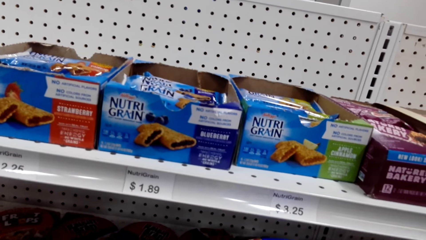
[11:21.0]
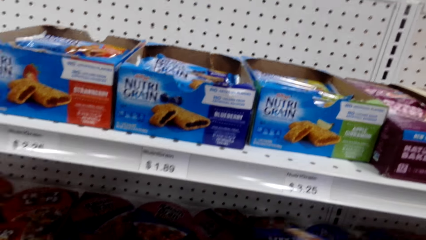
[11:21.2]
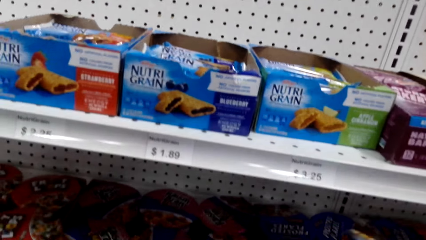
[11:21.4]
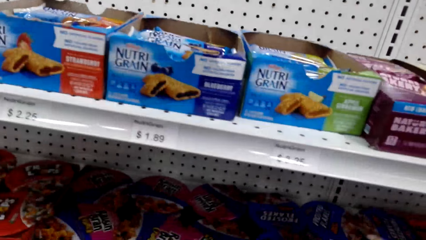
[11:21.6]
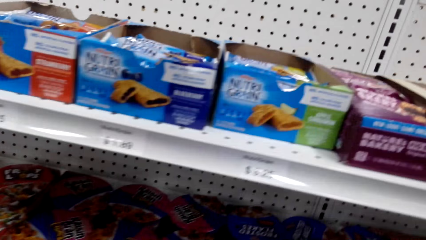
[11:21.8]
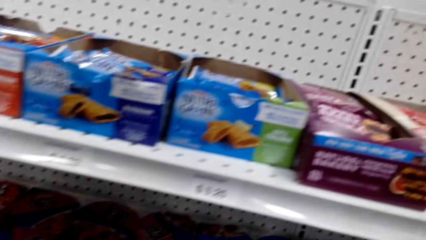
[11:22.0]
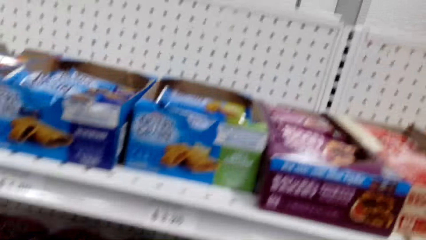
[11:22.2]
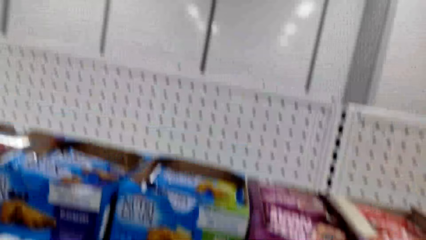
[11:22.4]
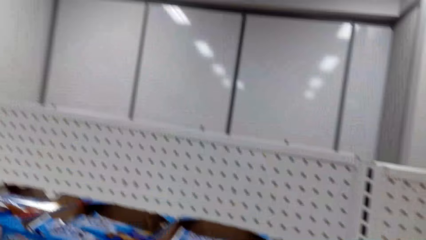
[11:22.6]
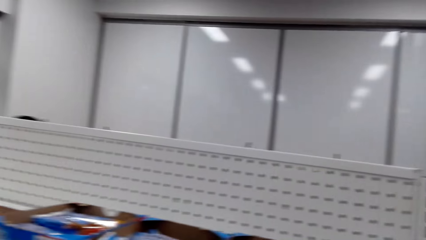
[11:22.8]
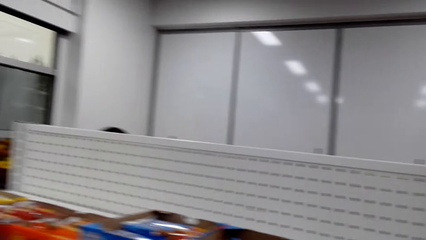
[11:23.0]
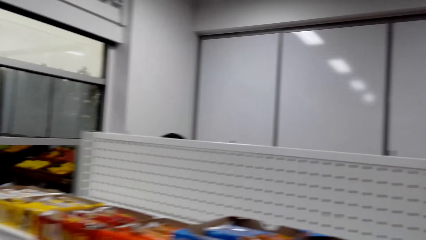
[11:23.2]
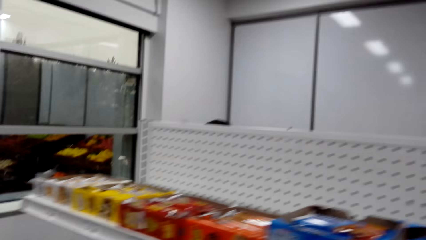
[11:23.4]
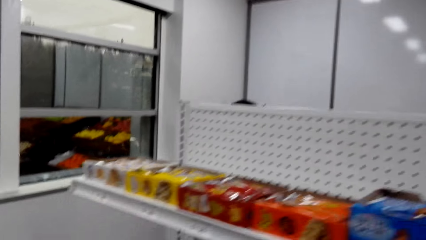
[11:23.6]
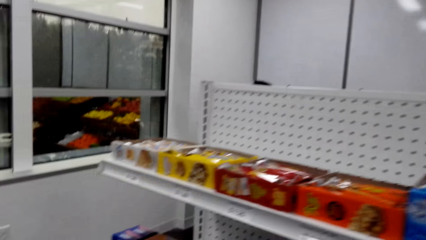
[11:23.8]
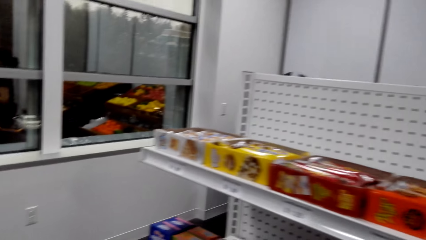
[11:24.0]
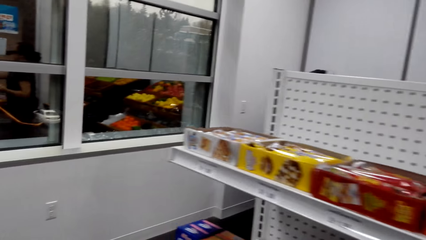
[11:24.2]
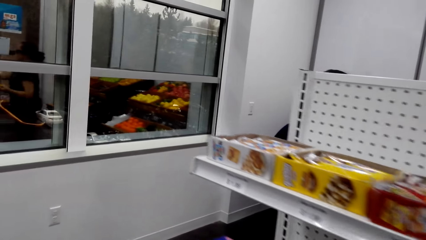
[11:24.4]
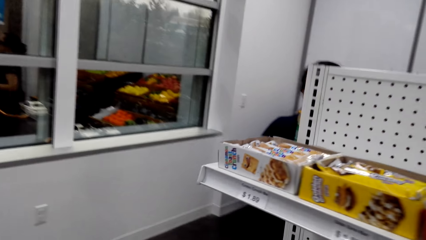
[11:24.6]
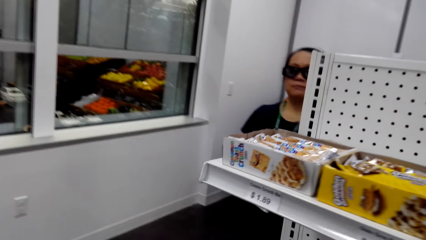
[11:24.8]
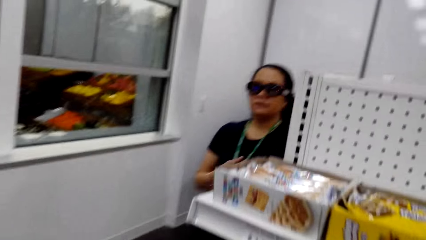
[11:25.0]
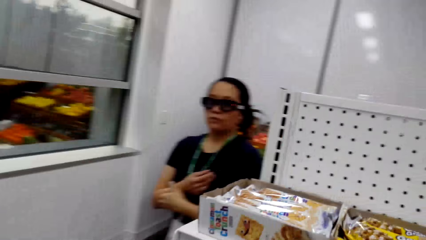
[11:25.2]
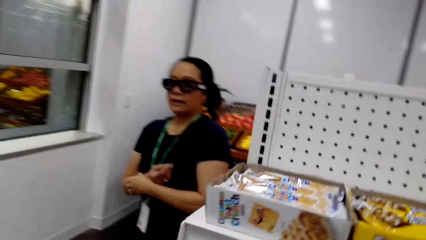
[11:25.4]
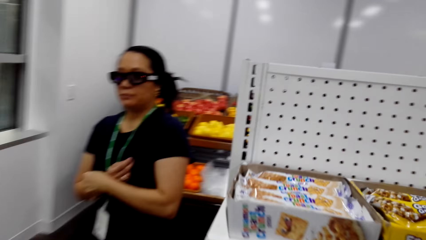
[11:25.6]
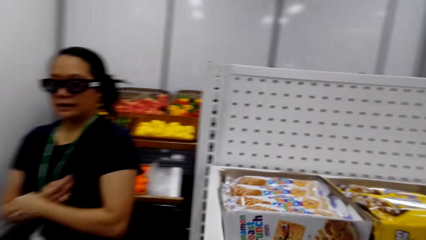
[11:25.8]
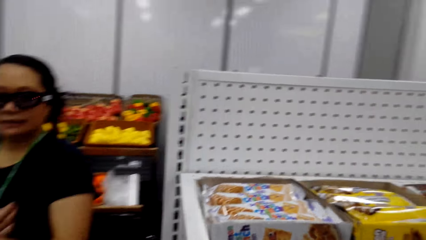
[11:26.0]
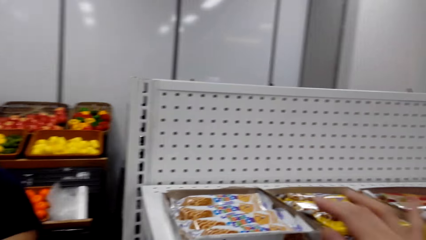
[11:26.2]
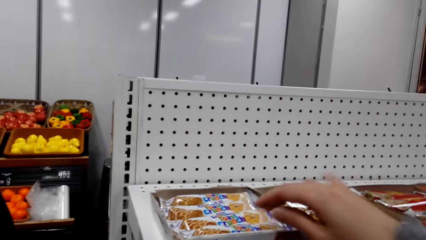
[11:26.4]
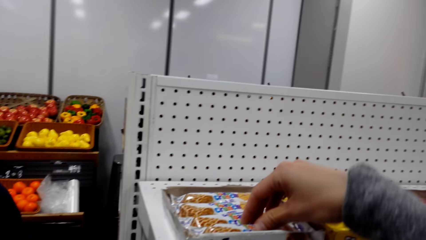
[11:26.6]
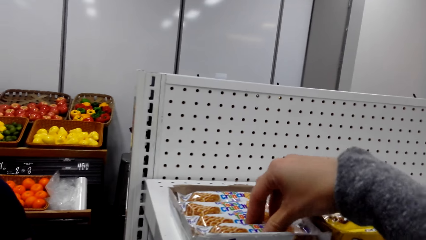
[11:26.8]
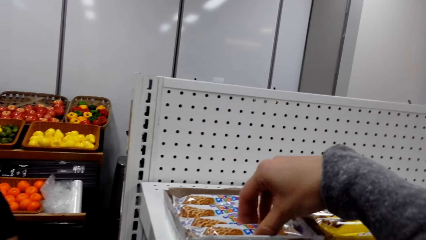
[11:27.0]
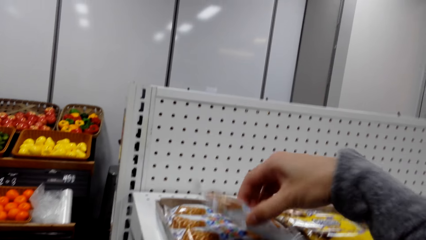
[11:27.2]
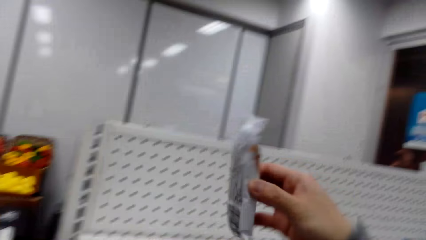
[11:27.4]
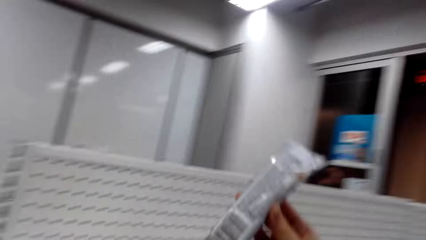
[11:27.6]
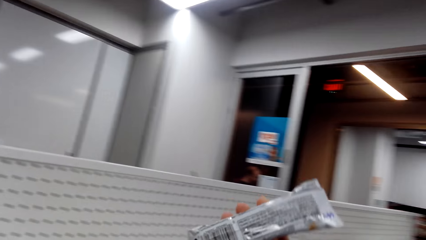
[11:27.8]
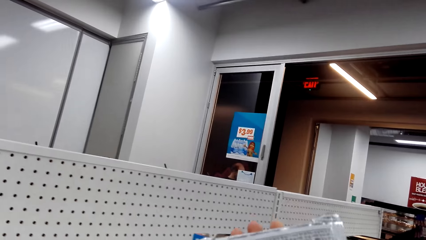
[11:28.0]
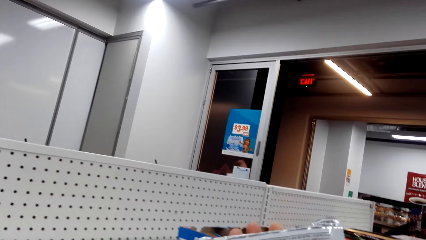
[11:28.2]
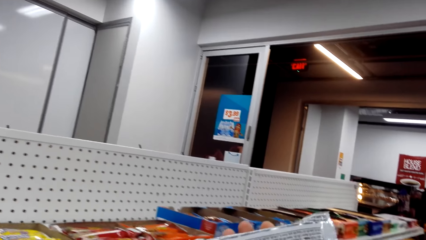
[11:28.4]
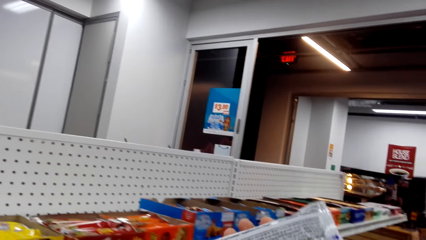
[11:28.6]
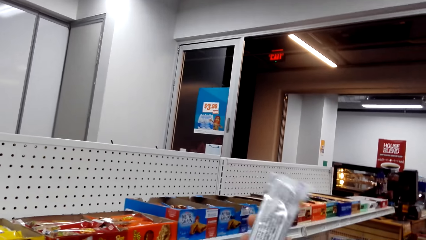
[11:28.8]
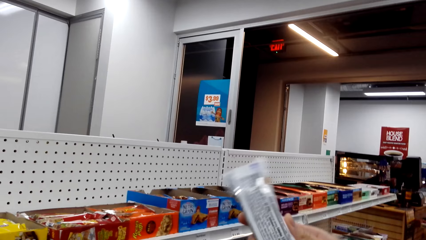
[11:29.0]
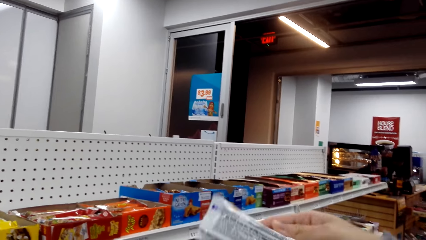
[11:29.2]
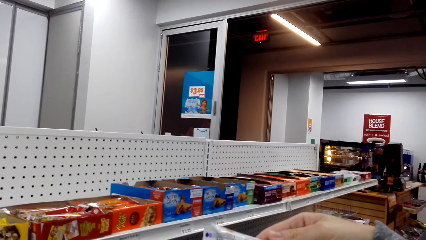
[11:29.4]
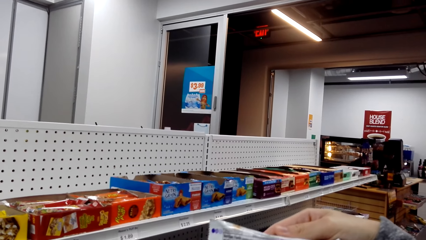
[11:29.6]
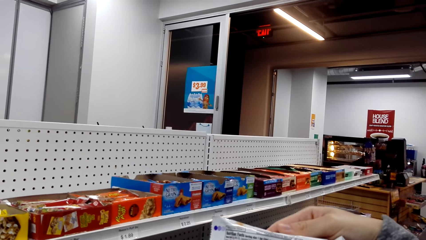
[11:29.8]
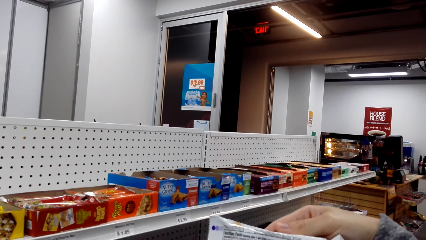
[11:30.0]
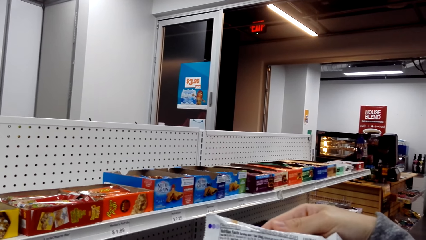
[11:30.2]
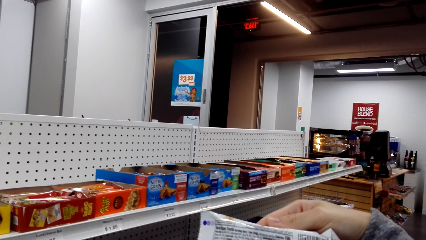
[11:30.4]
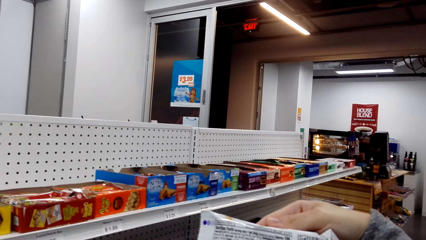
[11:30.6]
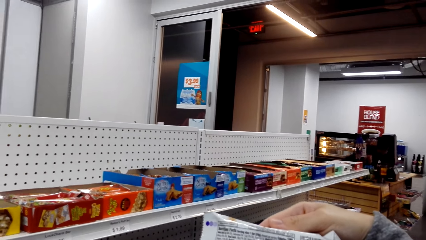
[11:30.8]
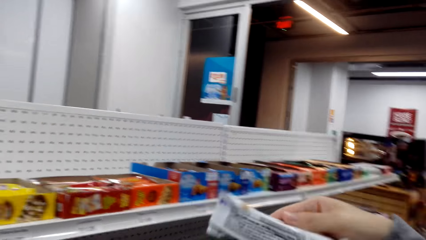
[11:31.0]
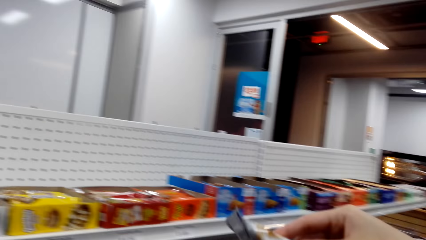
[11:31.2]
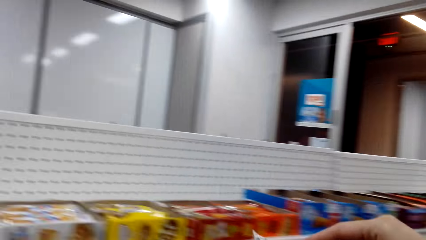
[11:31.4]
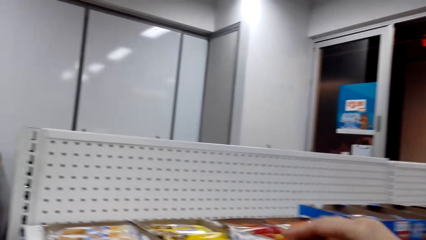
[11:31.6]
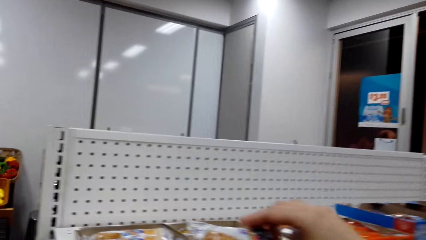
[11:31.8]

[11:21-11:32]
The camera wearer walks around the supermarket. They pick an item from the shelf. They look at the item.

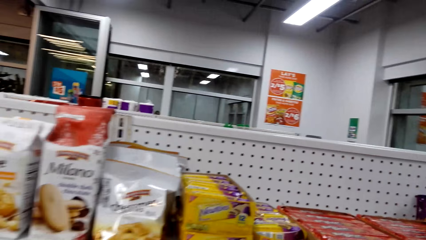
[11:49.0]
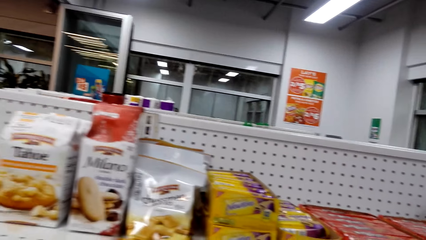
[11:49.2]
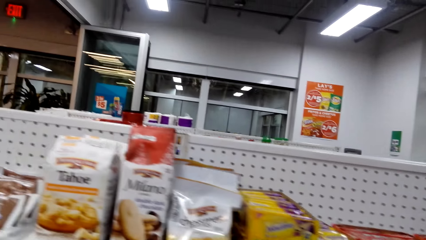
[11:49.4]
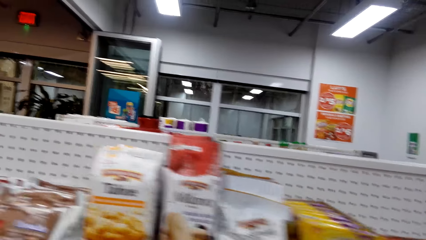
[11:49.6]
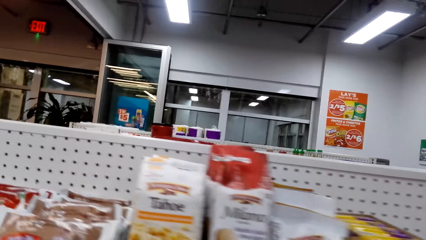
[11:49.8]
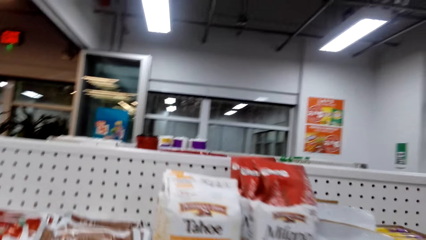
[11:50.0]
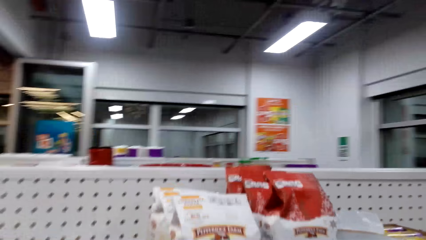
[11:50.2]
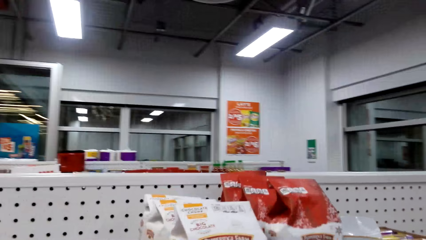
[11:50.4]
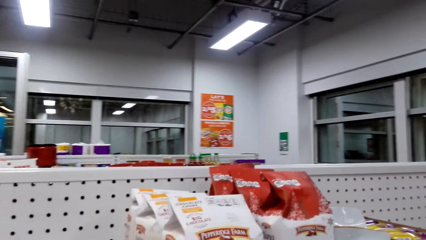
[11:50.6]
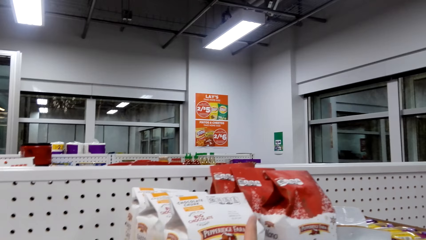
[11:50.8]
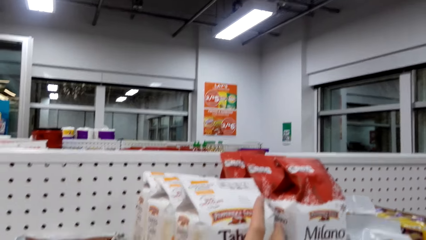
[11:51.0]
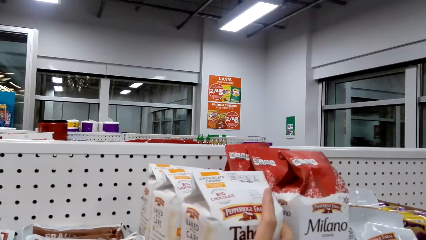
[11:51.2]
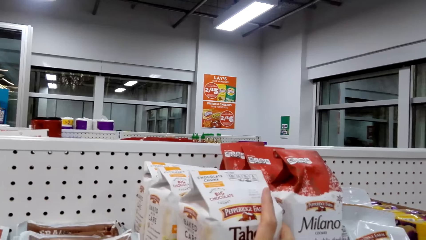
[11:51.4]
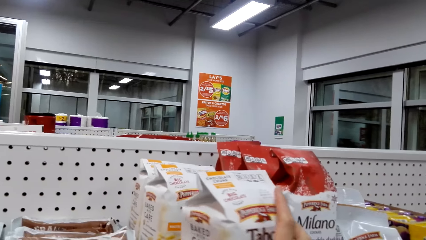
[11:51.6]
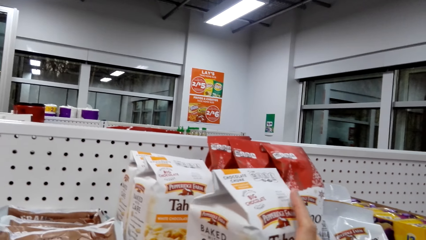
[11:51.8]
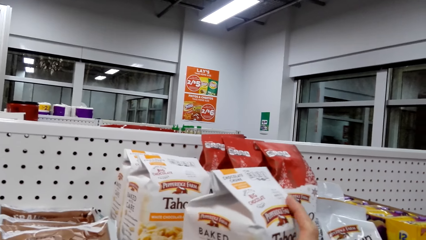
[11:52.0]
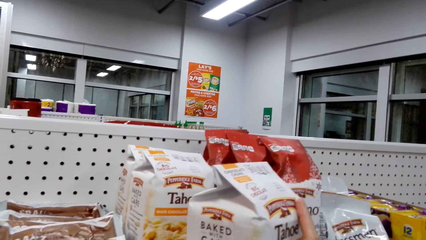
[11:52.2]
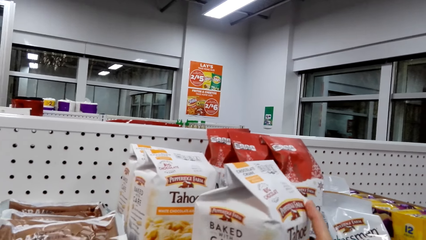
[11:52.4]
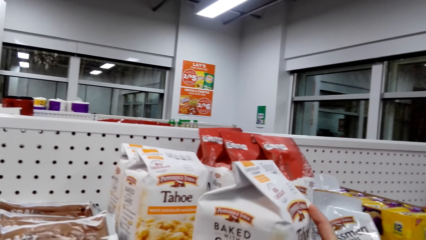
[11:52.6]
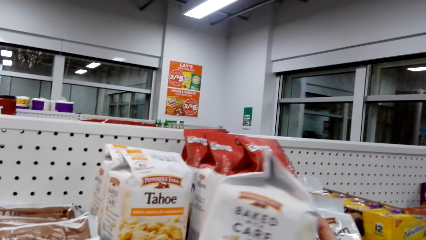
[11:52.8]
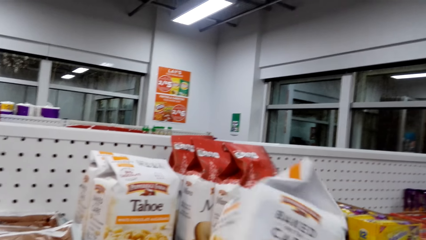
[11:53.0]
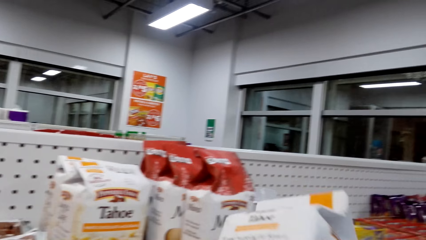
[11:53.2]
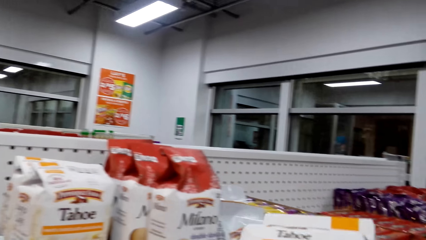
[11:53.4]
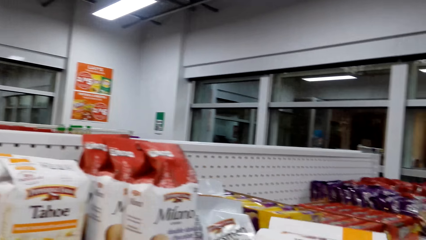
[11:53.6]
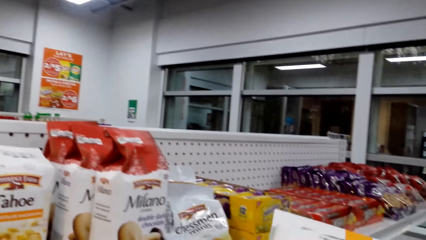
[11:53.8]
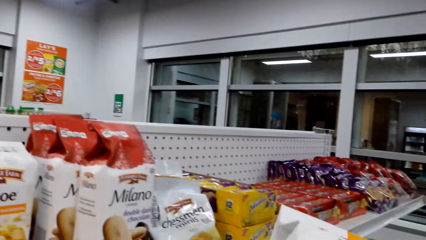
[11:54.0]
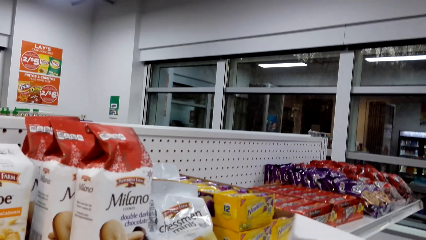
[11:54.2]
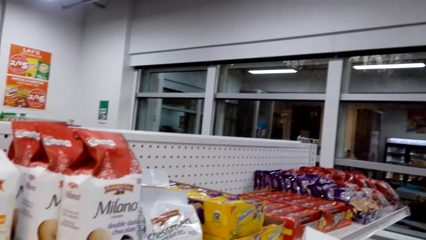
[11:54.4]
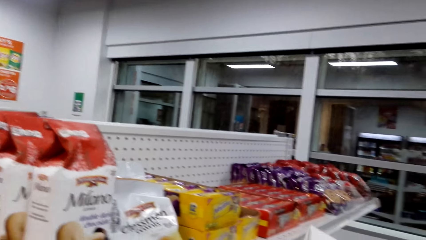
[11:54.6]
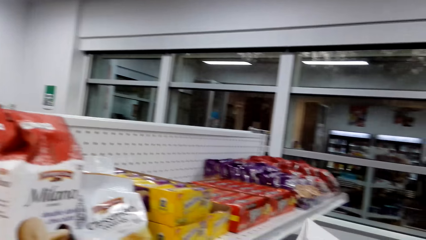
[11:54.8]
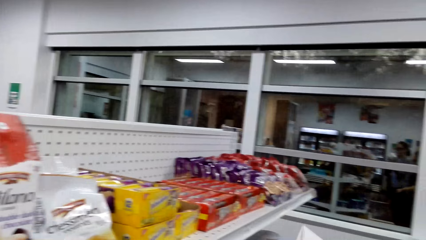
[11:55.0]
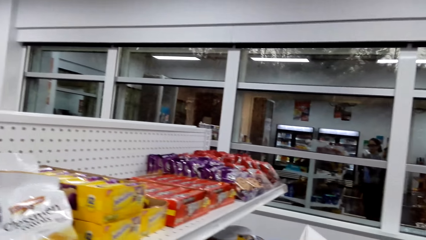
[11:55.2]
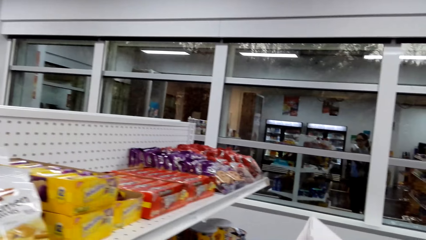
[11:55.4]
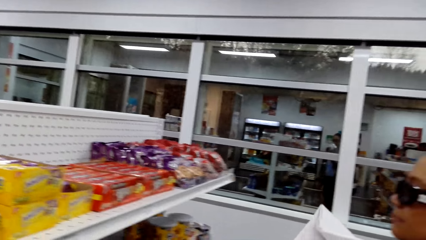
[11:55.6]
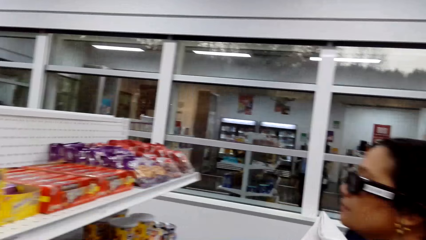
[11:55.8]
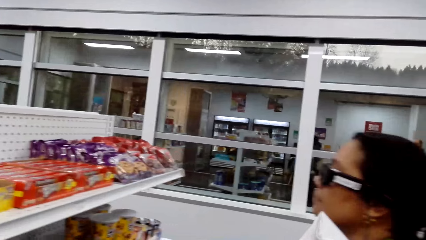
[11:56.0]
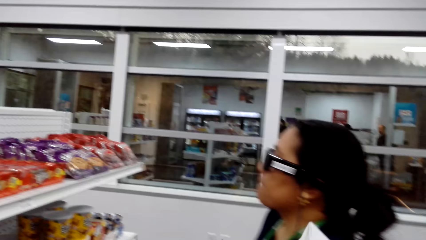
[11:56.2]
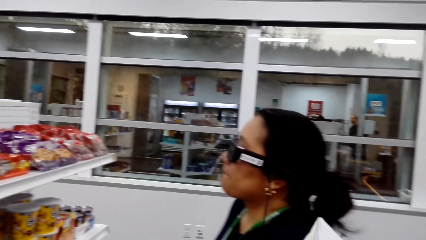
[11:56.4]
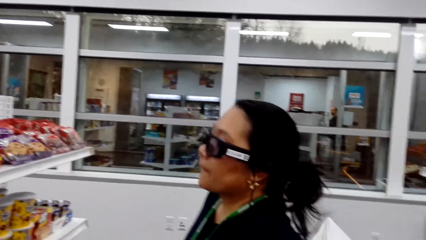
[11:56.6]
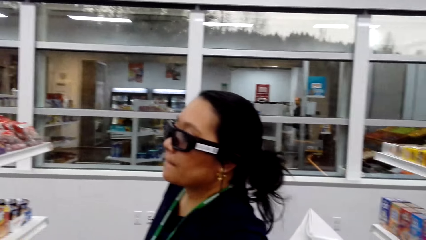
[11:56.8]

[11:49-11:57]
The camera wearer looks around the room. They pick an item from the shelf, tahoe food.
